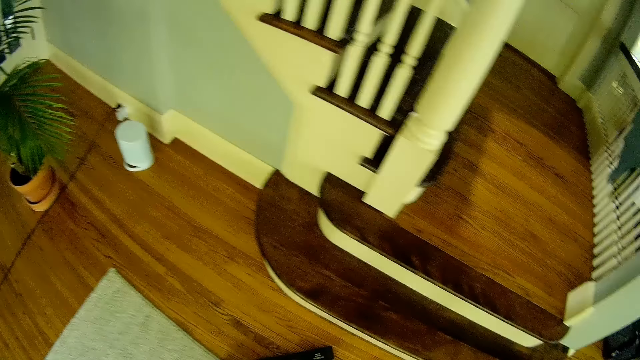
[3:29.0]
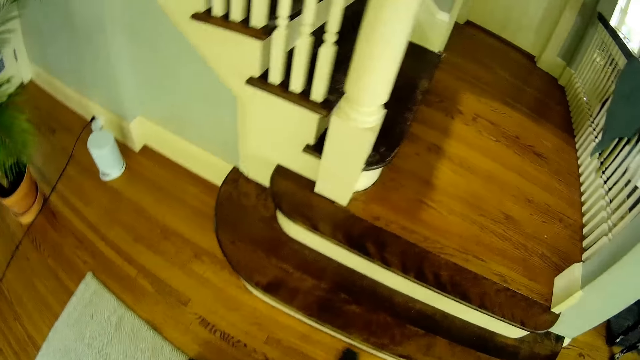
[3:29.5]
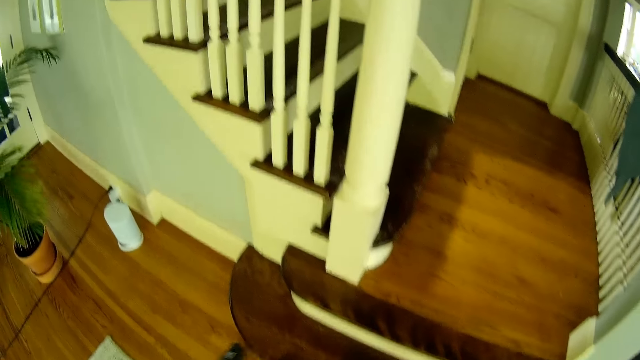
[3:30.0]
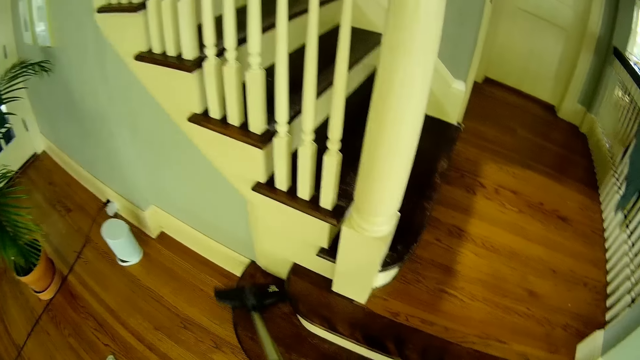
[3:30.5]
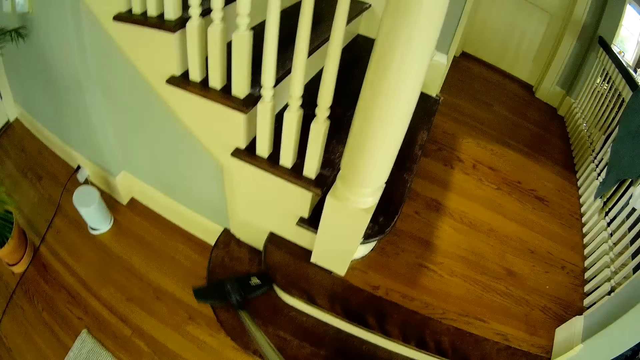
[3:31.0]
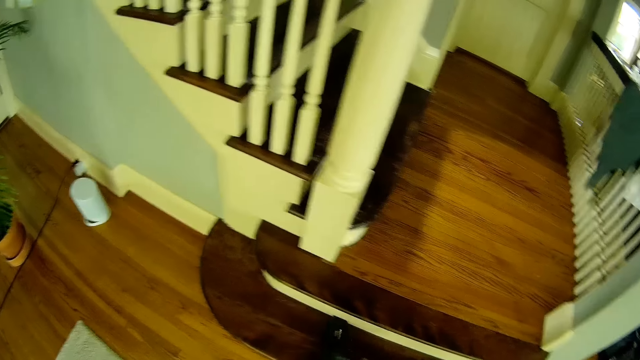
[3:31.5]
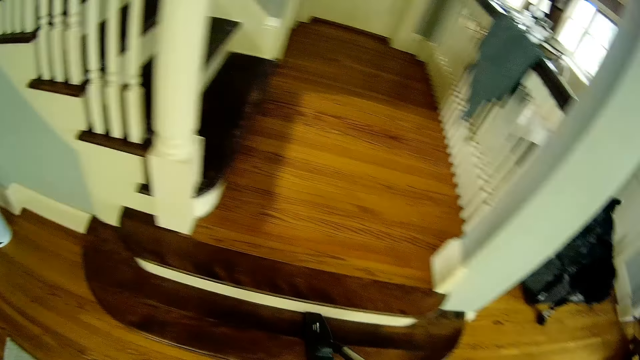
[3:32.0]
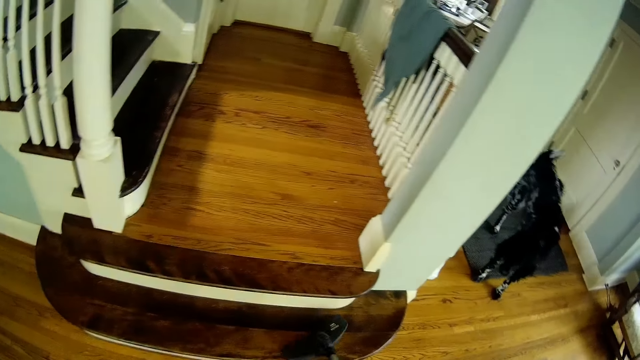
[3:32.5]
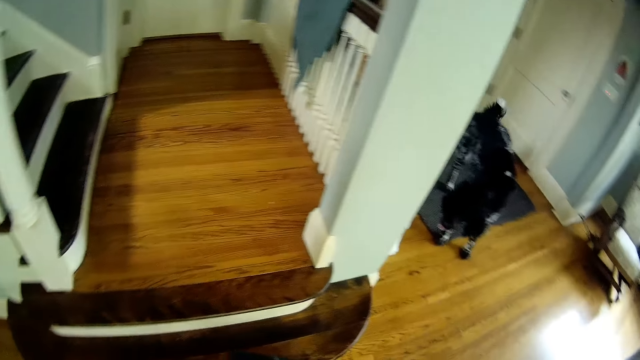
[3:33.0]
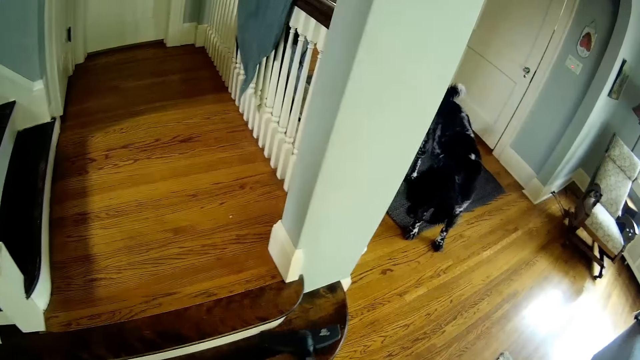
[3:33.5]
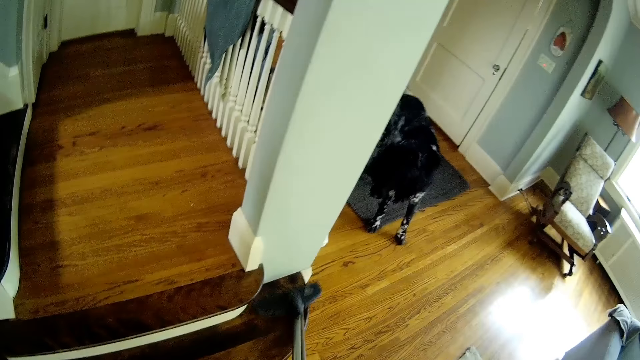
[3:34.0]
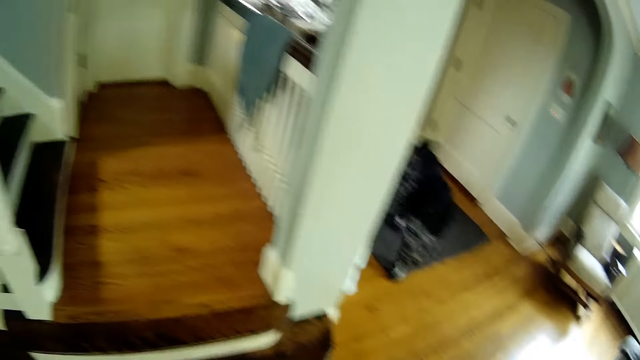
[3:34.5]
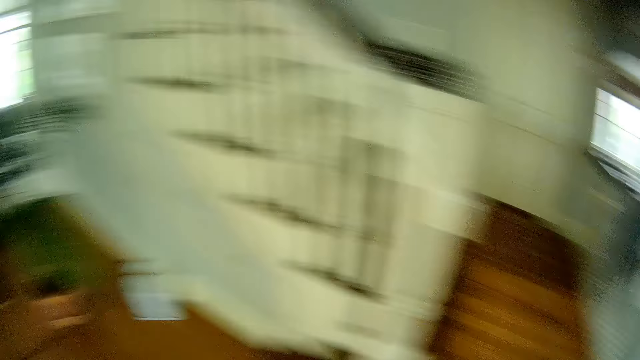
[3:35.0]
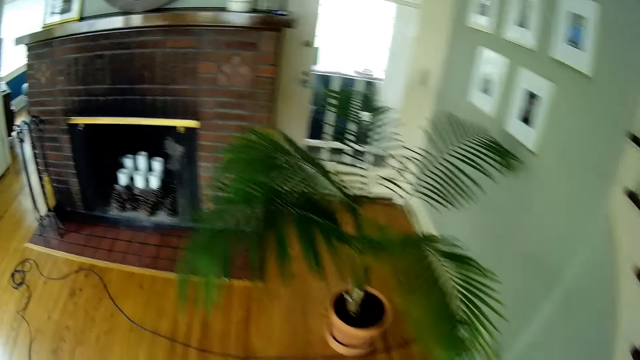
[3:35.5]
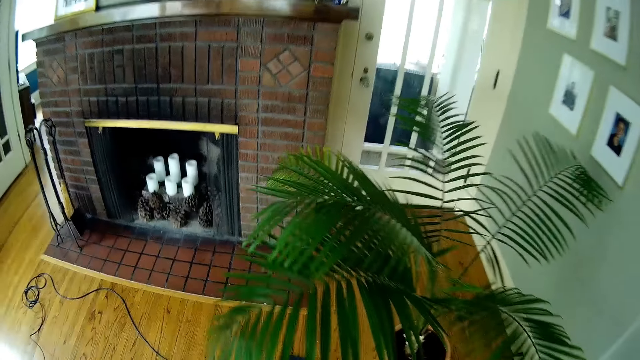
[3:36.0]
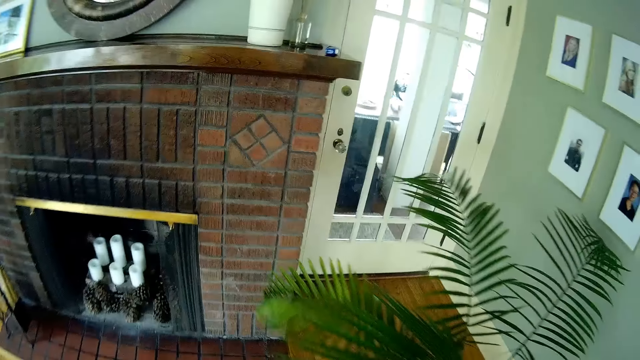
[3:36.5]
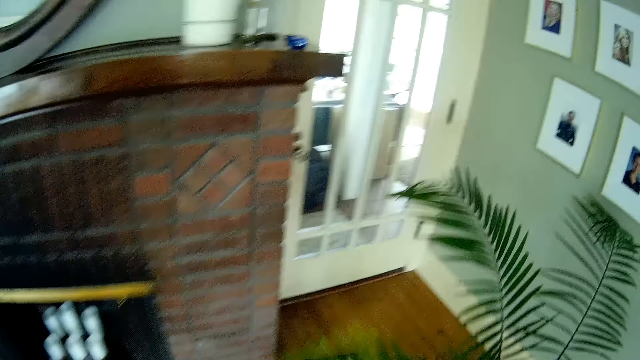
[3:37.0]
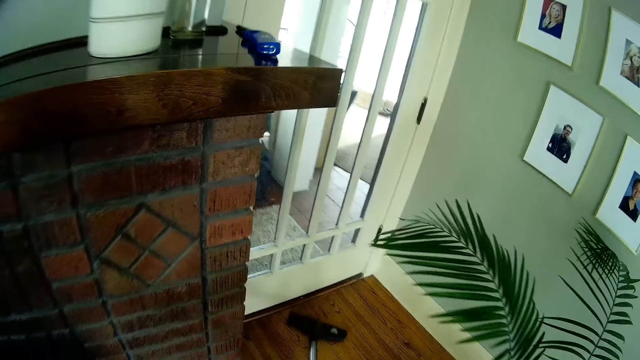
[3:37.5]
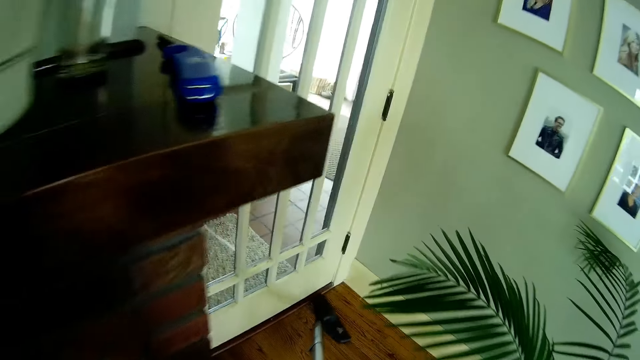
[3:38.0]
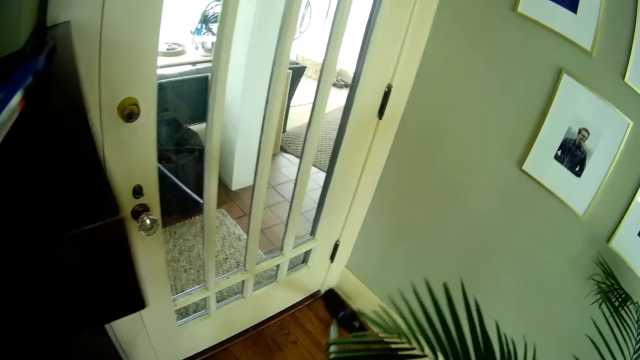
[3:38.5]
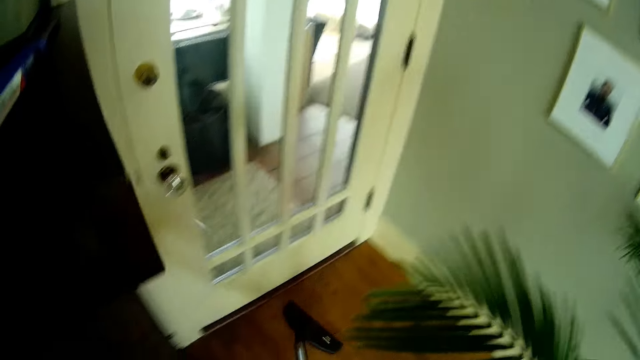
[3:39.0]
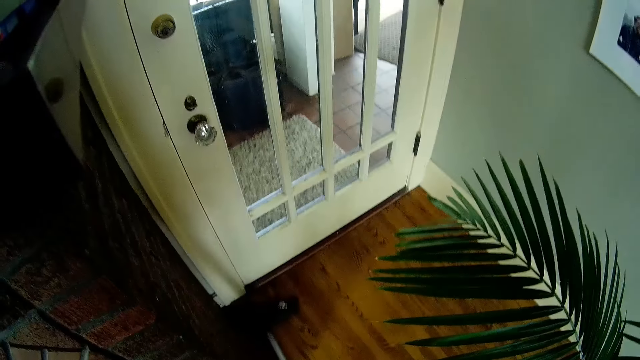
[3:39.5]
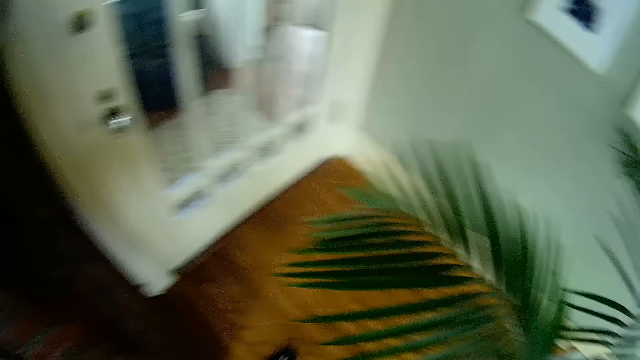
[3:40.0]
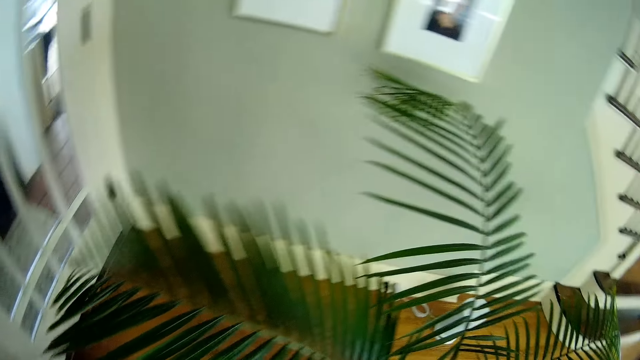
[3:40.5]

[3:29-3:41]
The camera wearer cleans a step with a vacuum cleaner. They clean the floor with the vacuum cleaner.

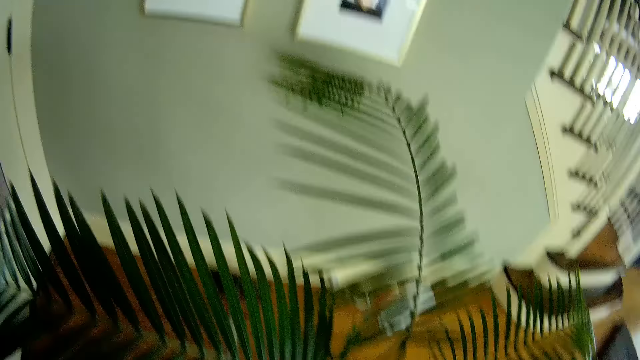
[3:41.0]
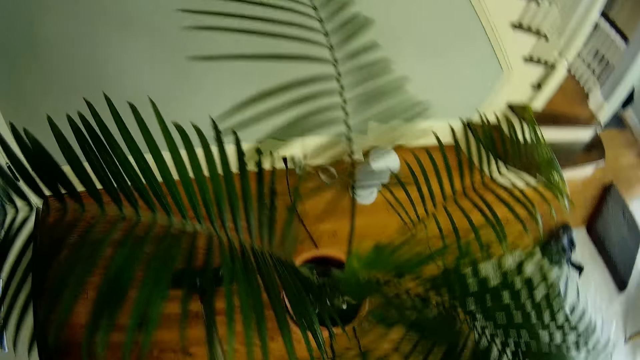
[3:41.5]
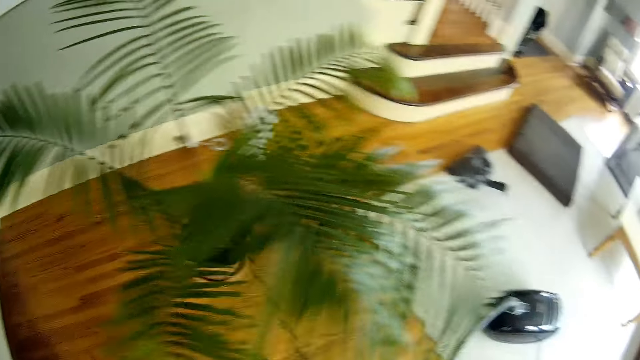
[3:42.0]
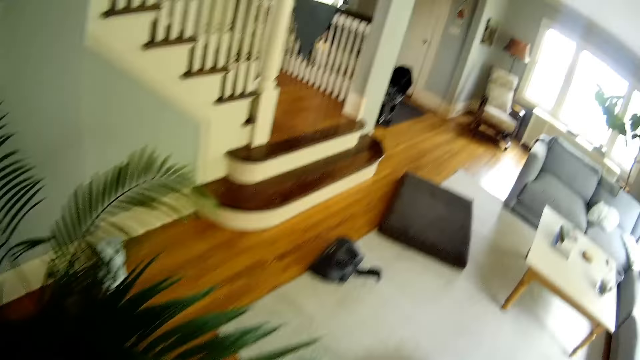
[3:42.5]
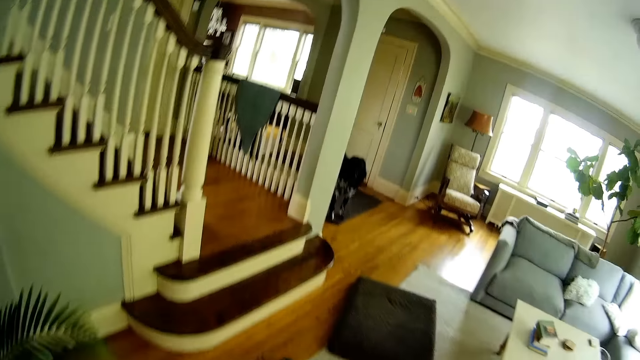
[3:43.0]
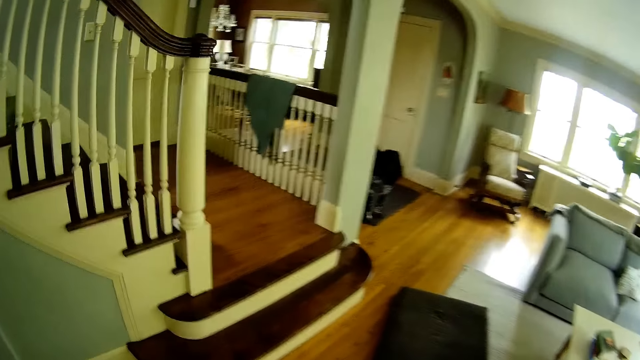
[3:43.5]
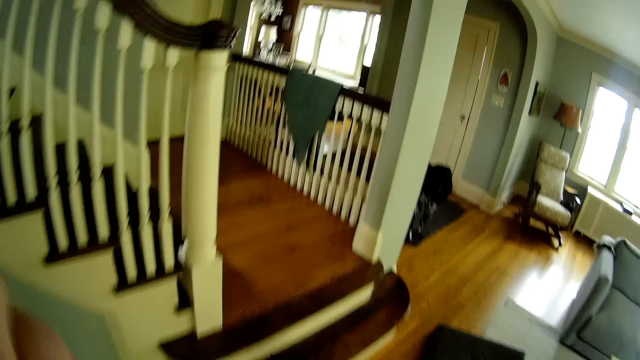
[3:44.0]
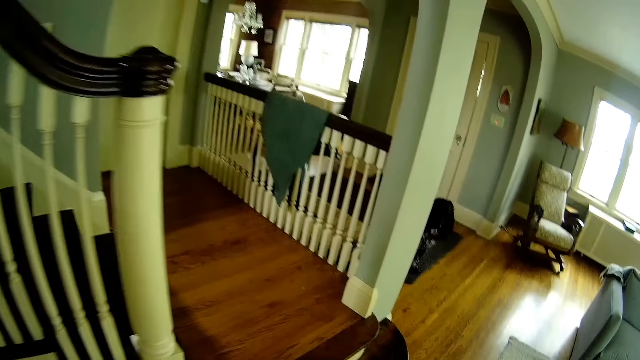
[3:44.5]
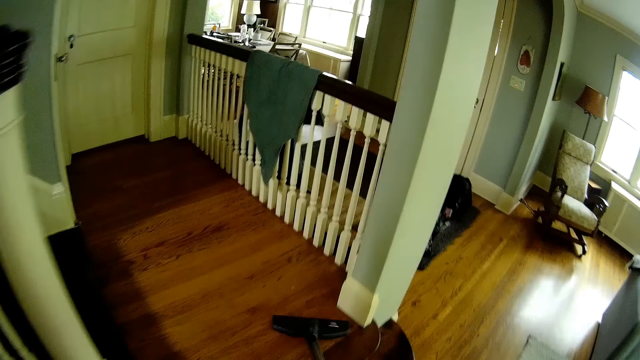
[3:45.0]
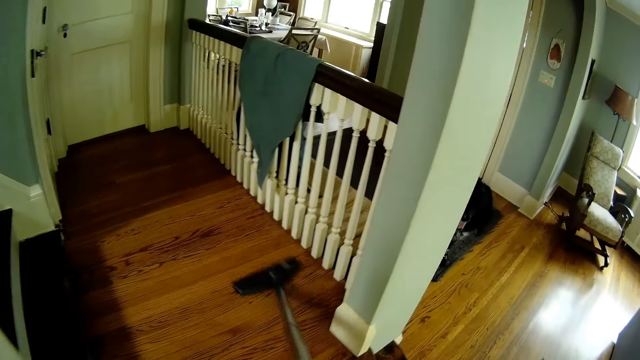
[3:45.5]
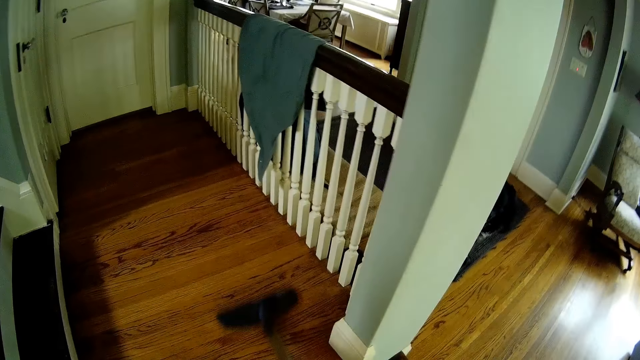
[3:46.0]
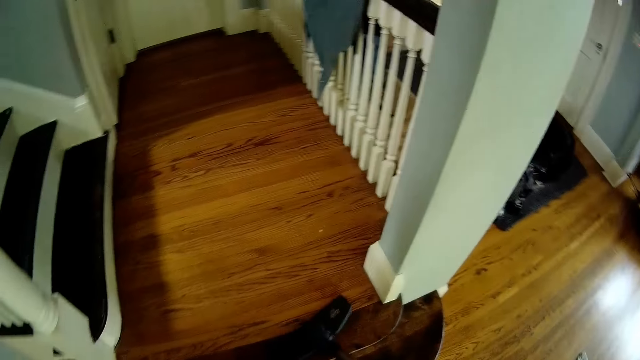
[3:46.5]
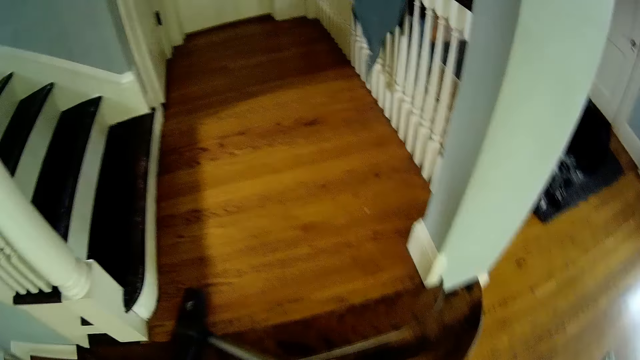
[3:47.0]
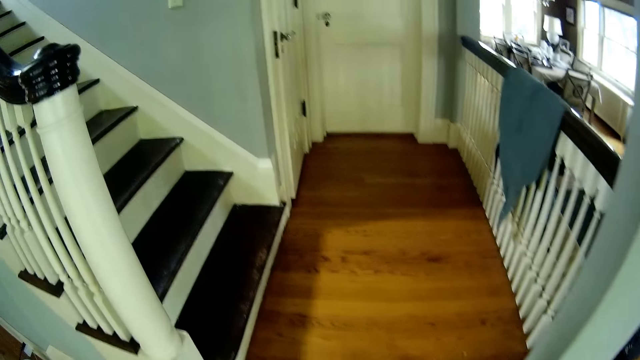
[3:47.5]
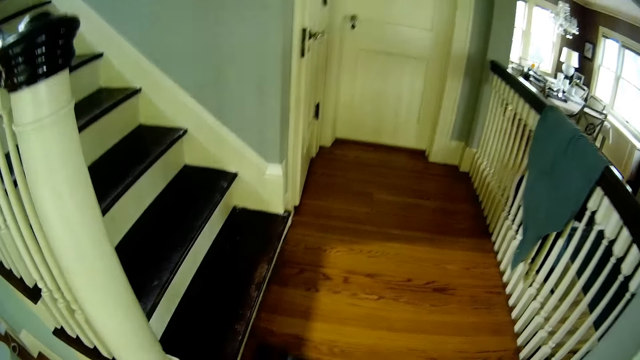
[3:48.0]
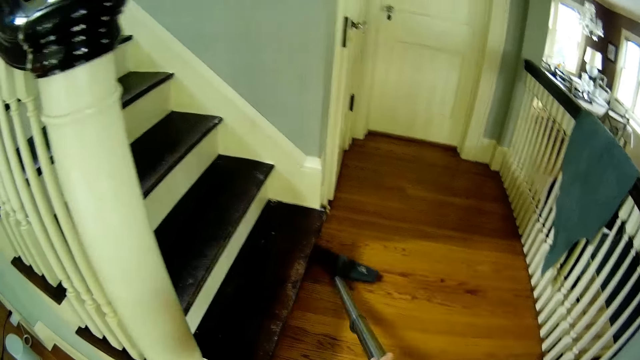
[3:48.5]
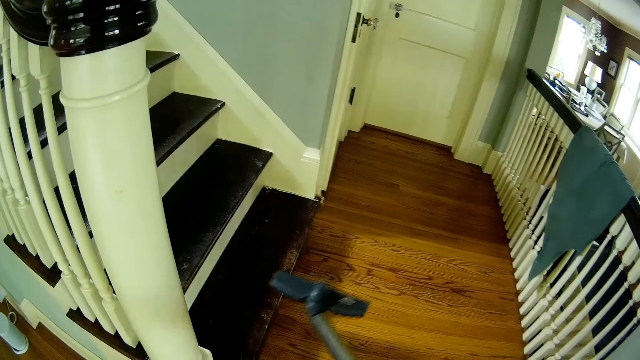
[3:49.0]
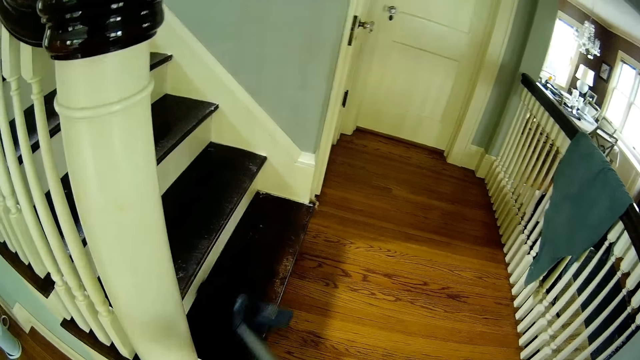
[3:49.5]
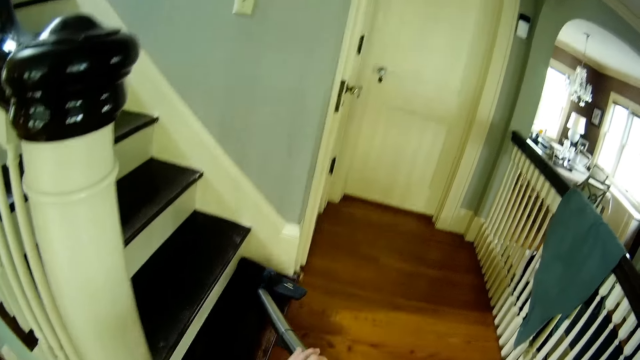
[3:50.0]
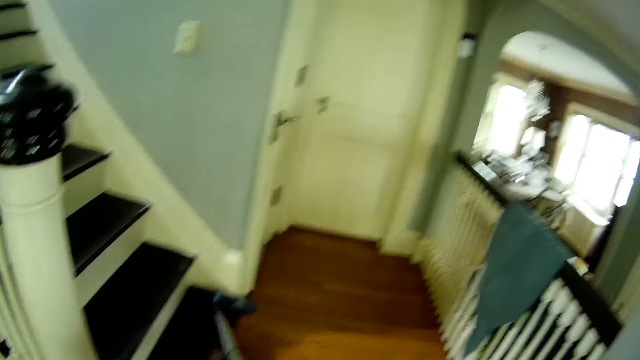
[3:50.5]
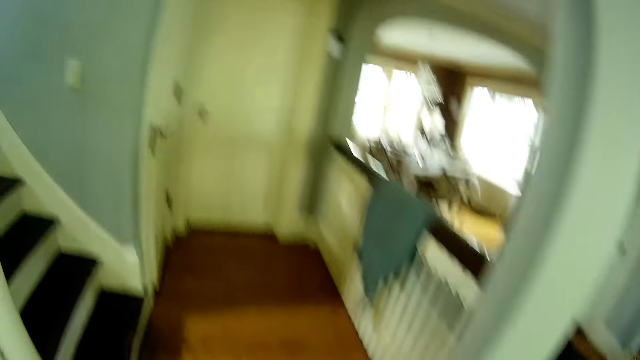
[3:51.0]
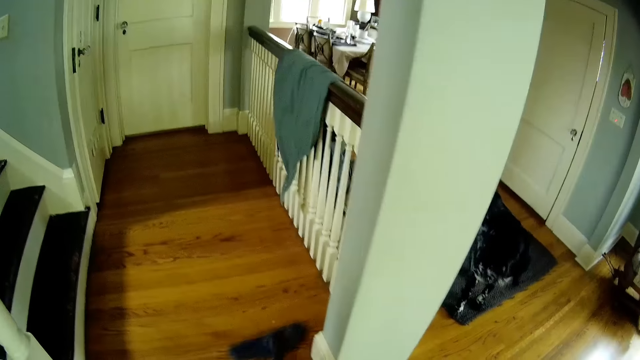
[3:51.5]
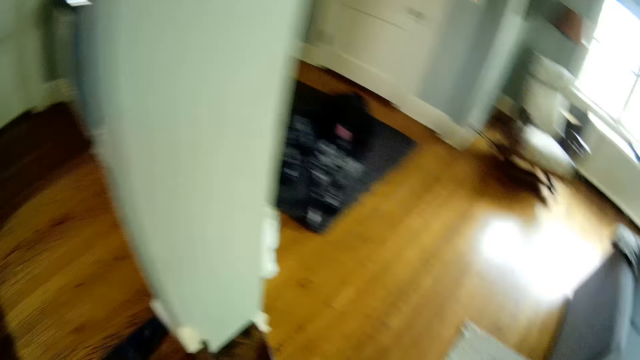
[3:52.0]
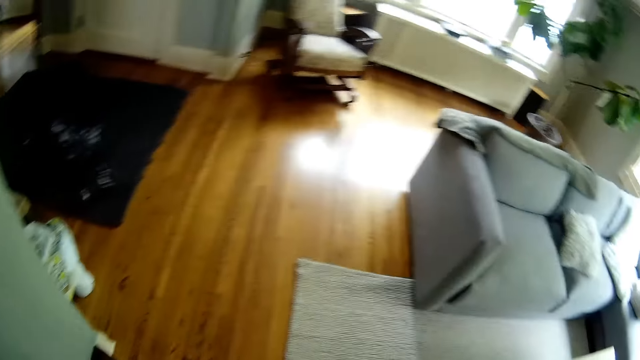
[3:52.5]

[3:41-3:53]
The camera wearer touches his face with his left hand. He cleans a step with a vacuum cleaner. He cleans the floor with the vacuum cleaner.
